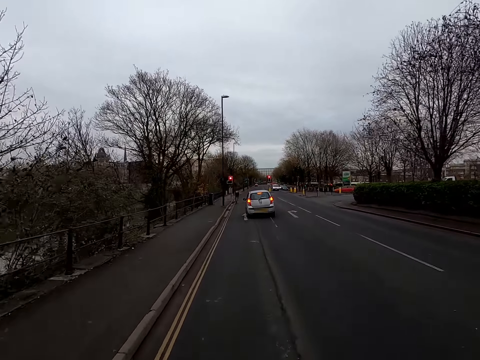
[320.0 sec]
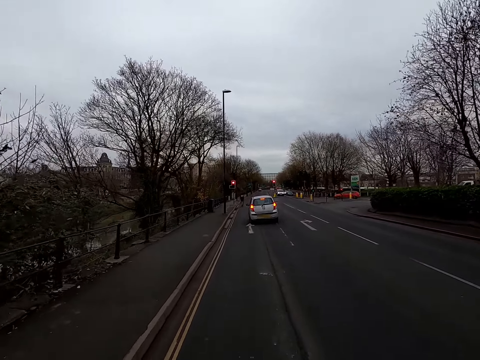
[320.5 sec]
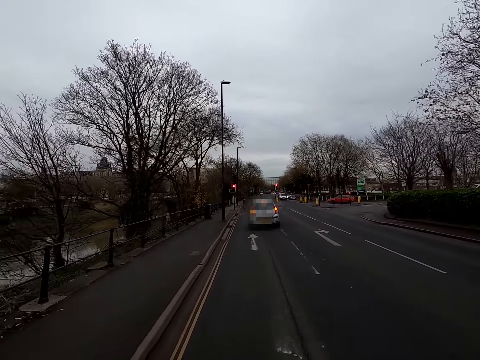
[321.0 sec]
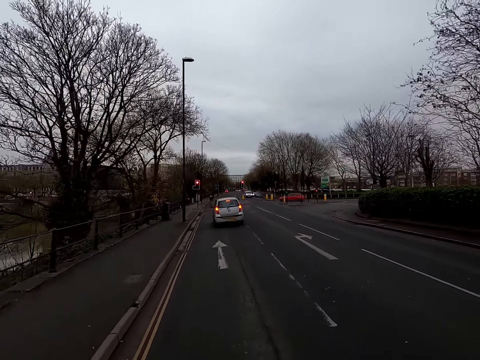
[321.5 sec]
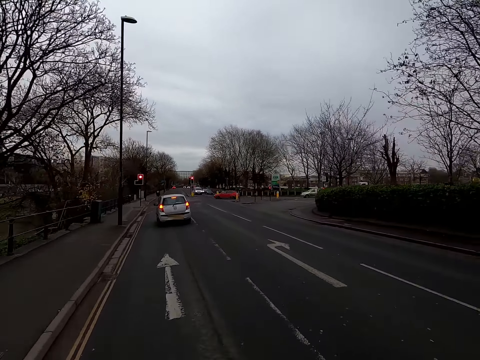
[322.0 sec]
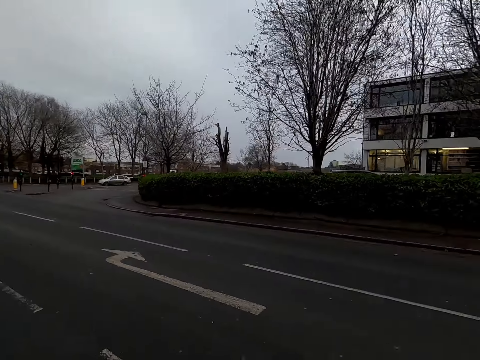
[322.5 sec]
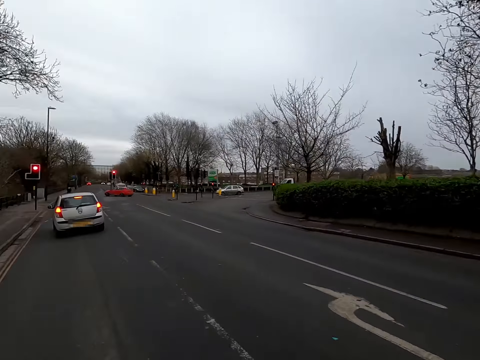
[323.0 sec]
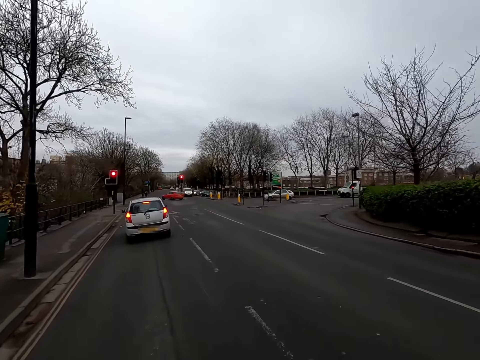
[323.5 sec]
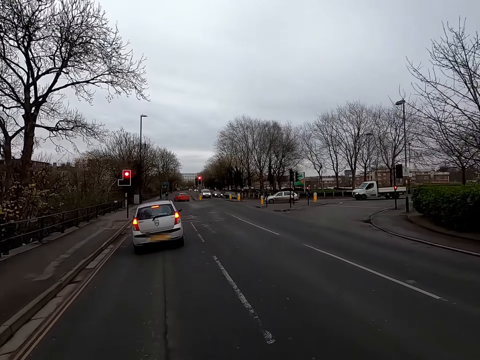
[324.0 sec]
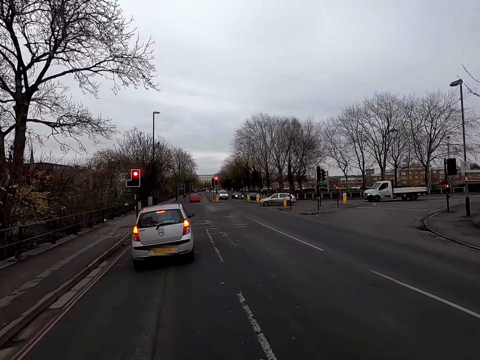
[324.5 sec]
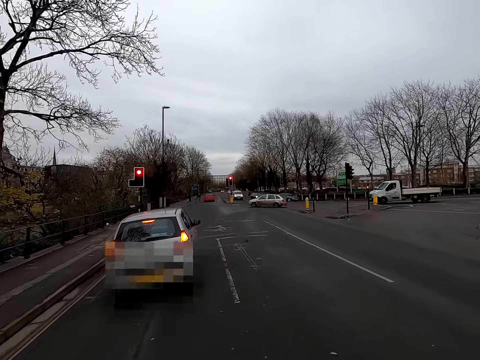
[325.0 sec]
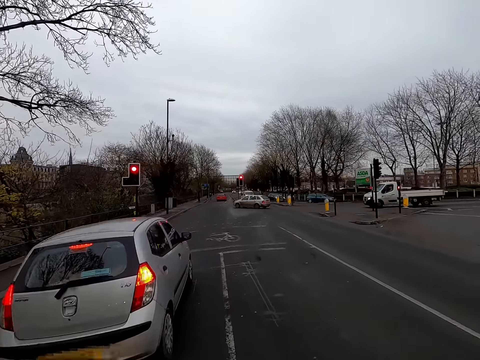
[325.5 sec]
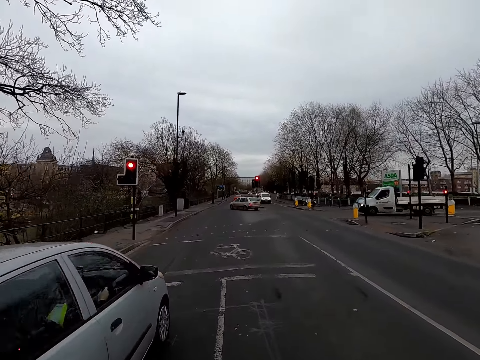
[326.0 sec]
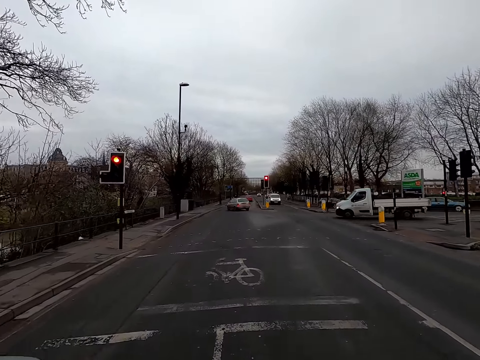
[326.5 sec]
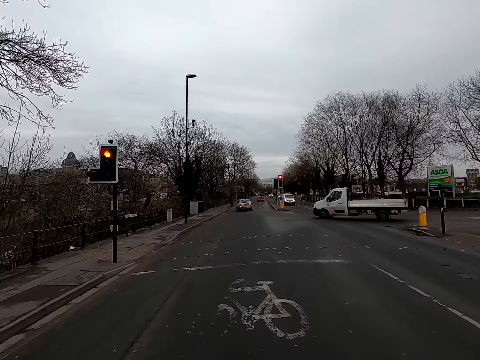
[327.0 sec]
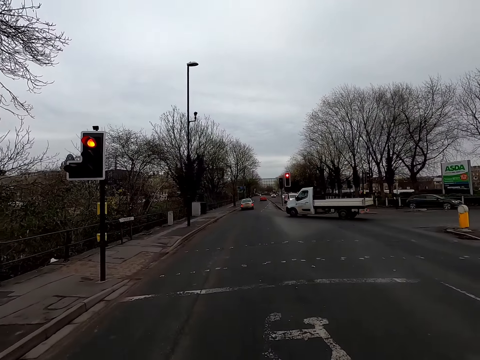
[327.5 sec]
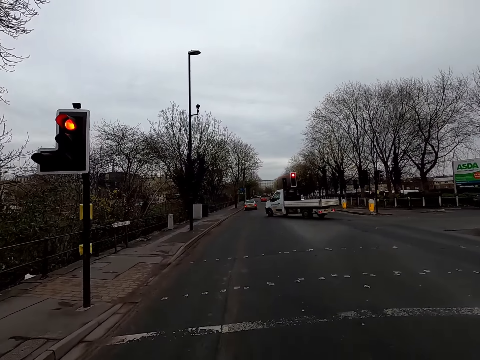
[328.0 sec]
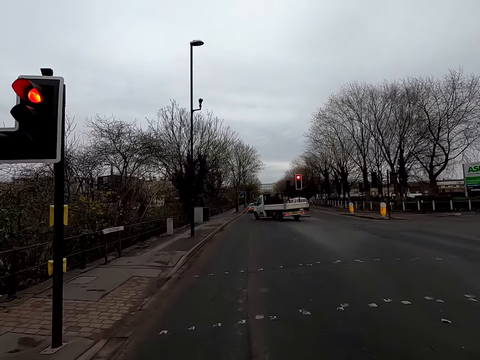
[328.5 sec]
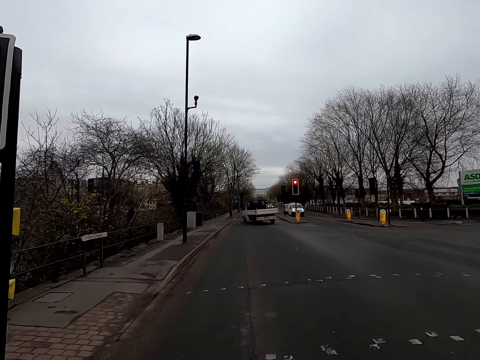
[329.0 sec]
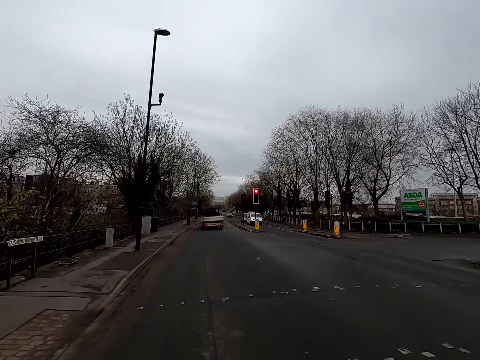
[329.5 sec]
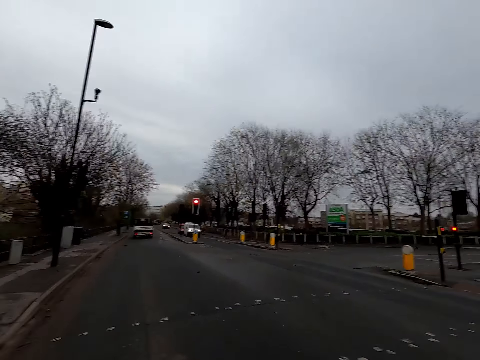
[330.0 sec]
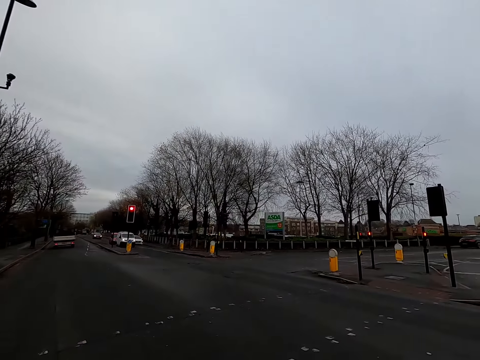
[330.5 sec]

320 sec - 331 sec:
The camera wearer rides past the silver car.

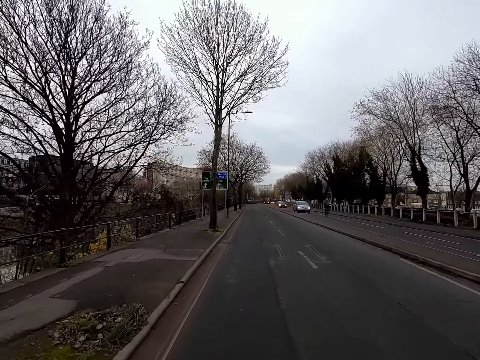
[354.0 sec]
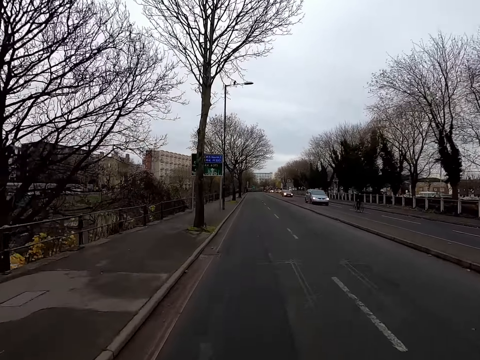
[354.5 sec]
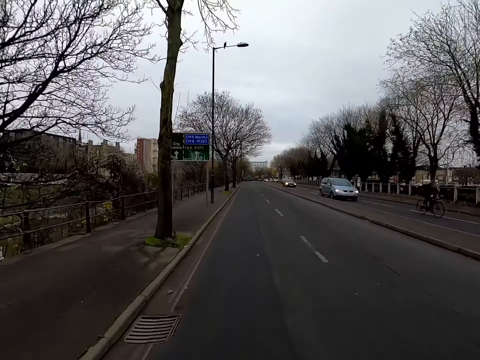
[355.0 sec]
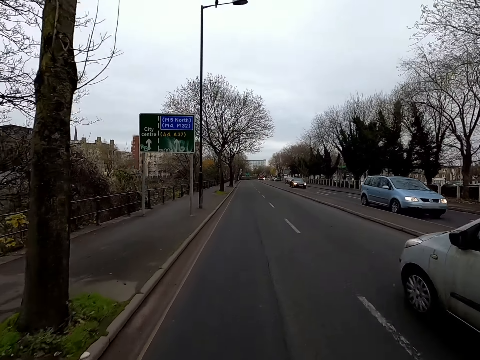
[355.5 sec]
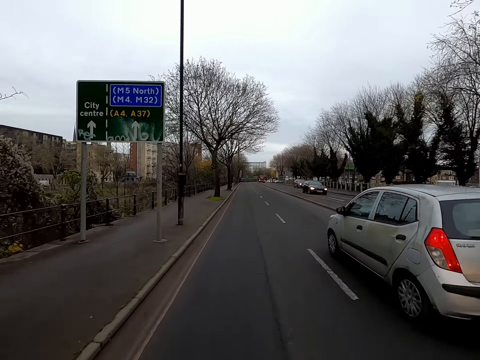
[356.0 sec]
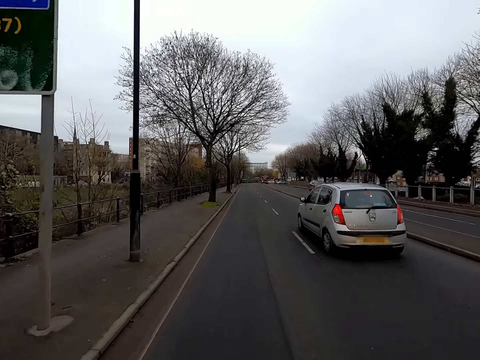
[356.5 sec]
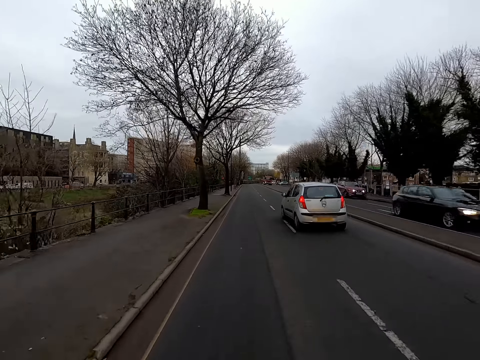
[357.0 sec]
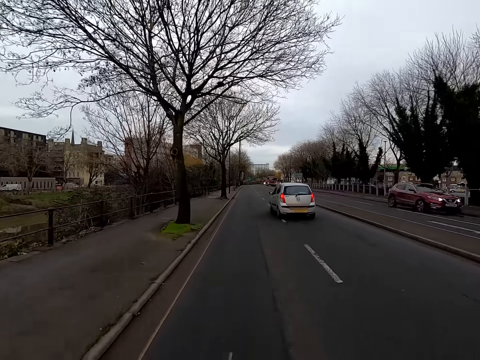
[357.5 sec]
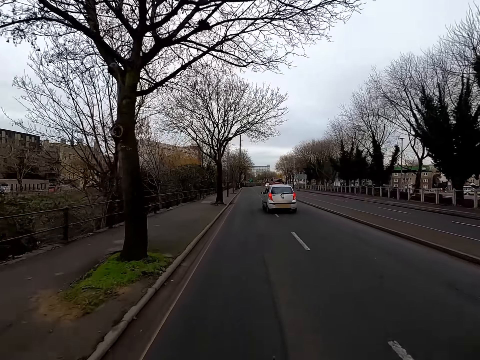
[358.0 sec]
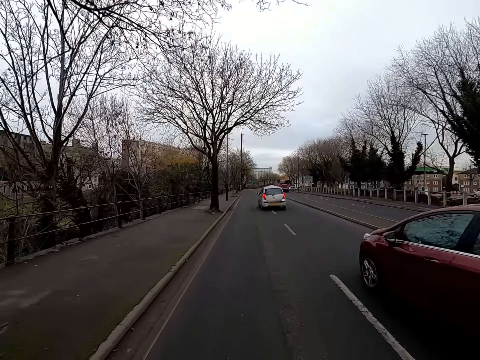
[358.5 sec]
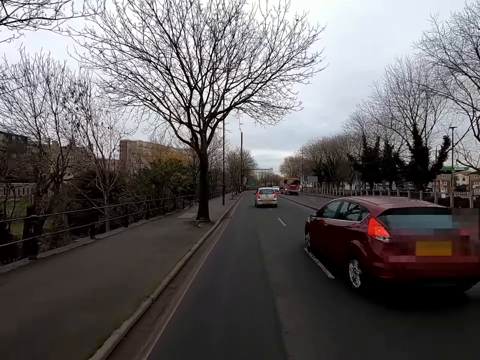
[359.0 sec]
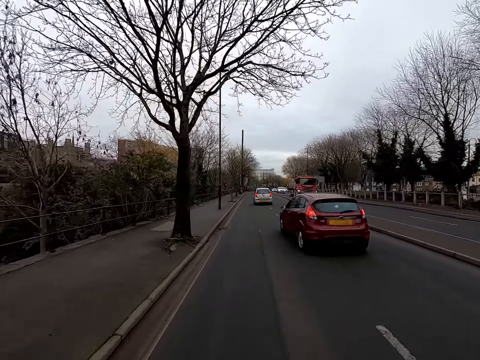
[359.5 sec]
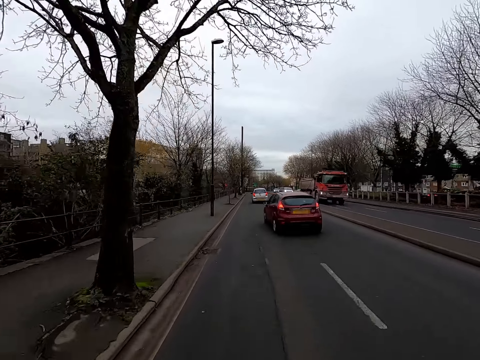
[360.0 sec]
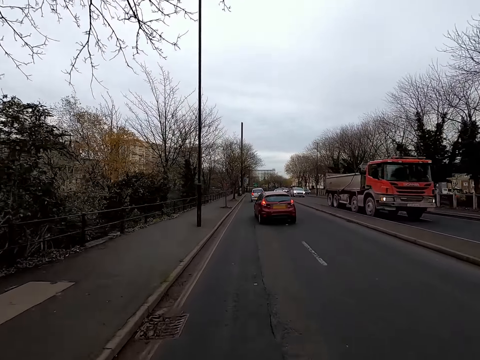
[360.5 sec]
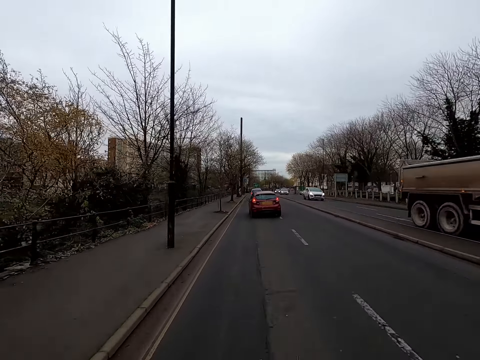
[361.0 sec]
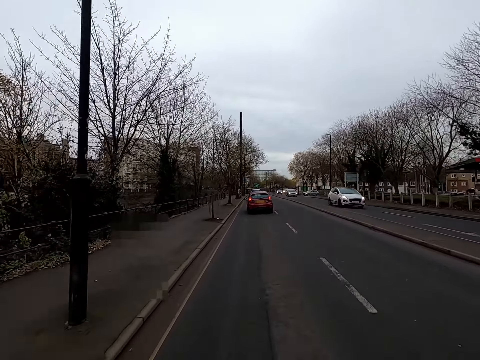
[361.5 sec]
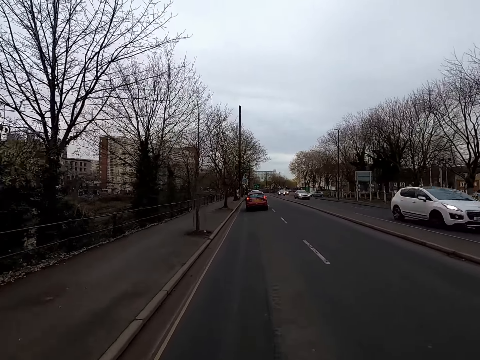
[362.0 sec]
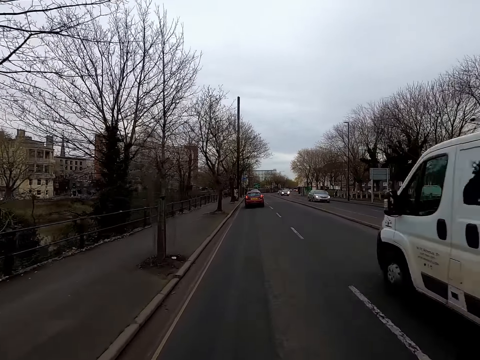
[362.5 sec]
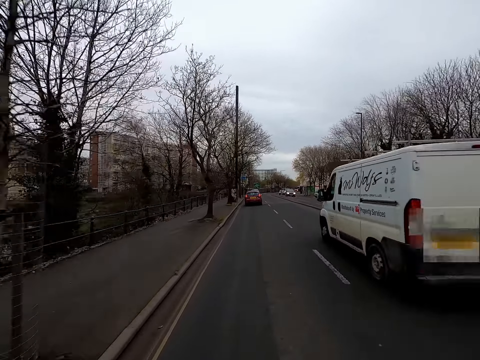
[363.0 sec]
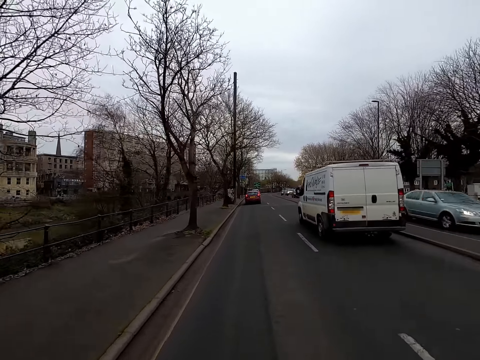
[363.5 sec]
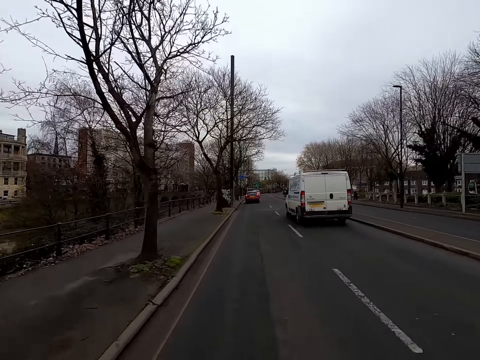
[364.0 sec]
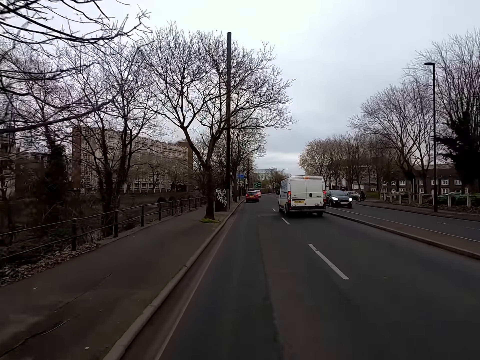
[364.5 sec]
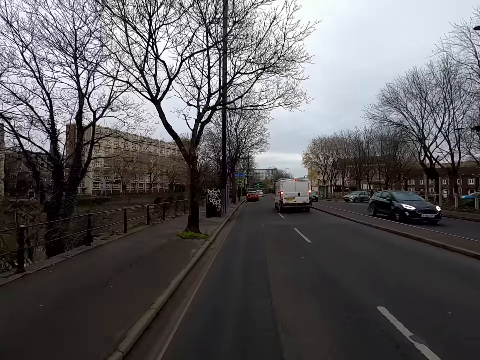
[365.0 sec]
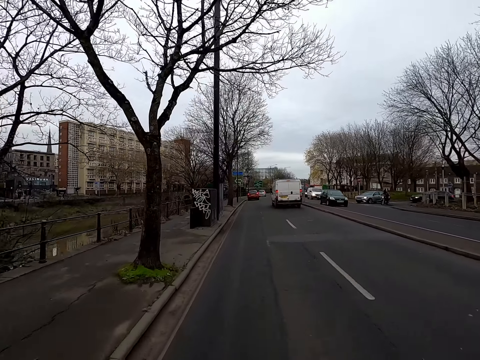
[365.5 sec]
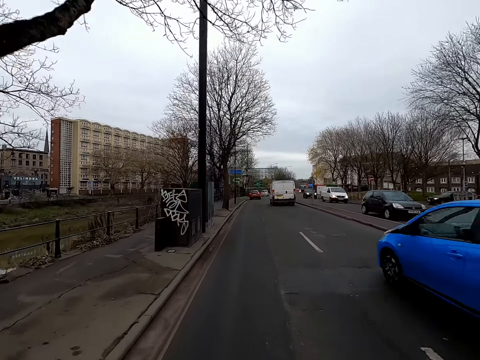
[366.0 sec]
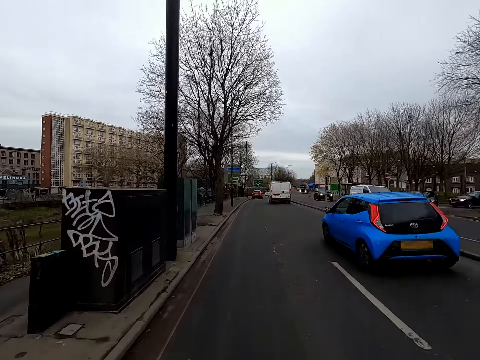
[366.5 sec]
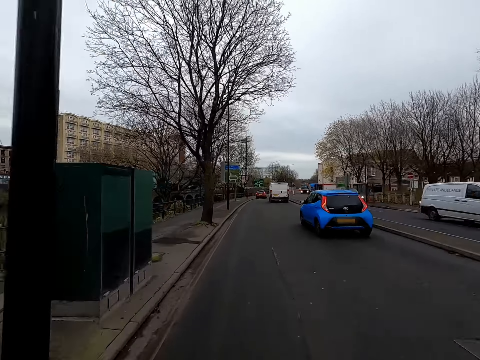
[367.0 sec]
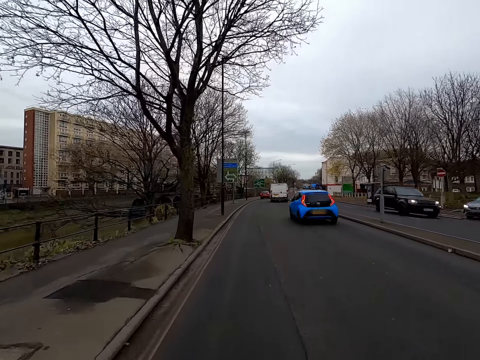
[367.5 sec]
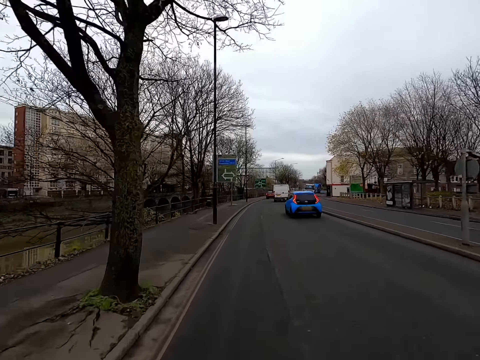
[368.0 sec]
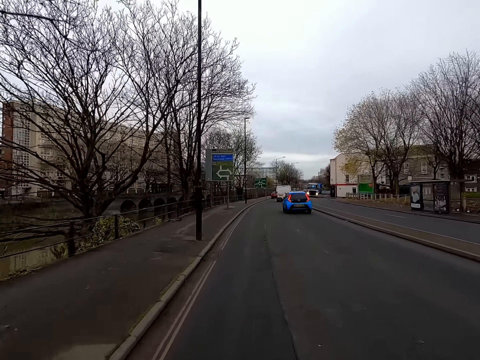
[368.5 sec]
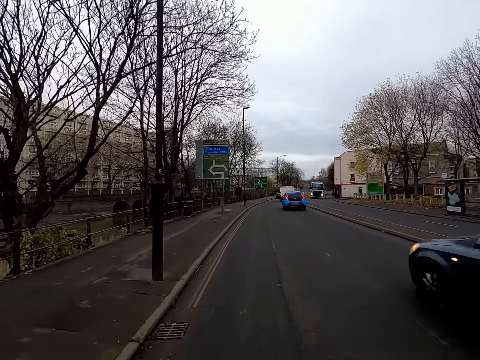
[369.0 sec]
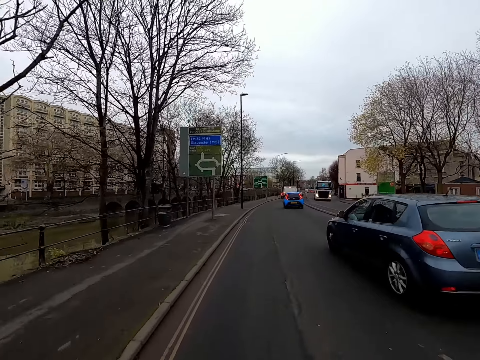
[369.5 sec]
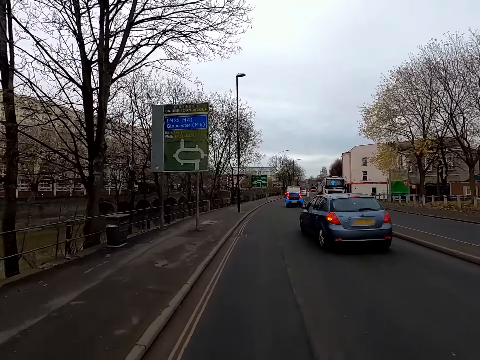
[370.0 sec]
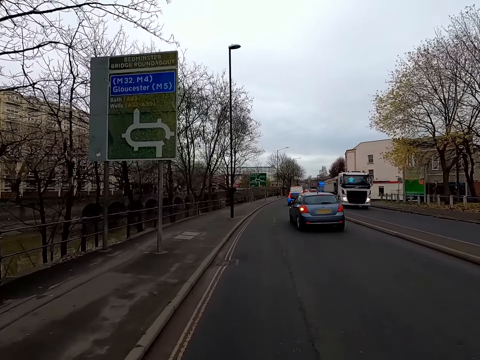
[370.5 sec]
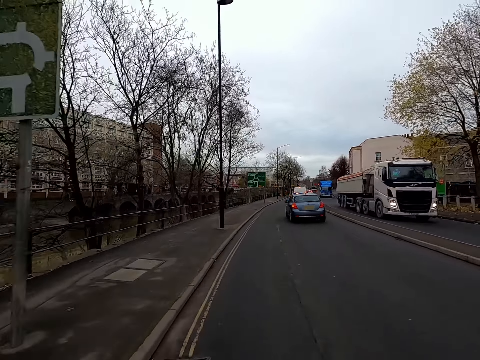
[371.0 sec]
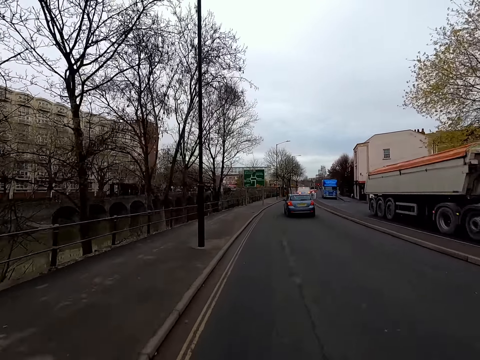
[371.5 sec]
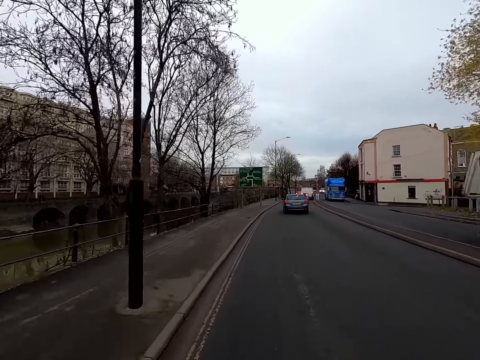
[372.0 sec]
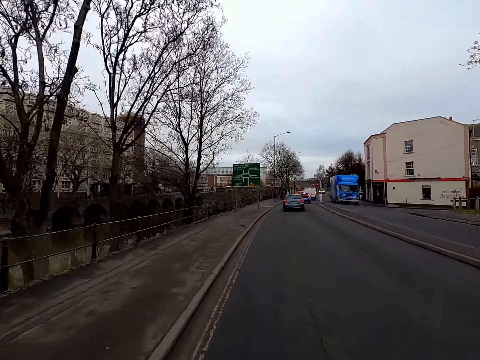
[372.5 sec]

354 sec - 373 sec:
The silver car drives past the camera wearer. A red car drives past them. A white van drives past them. A blue car drives past them. A grey car drives past them.
